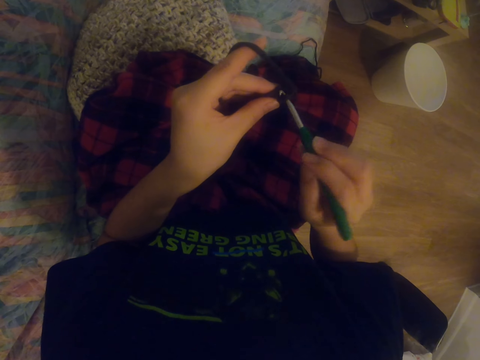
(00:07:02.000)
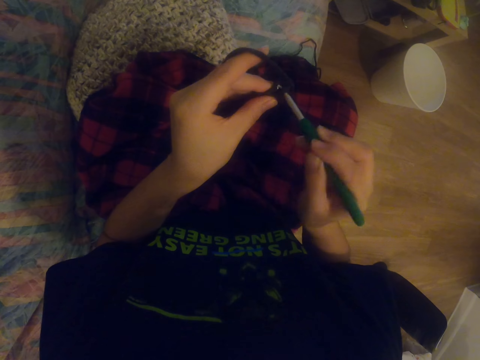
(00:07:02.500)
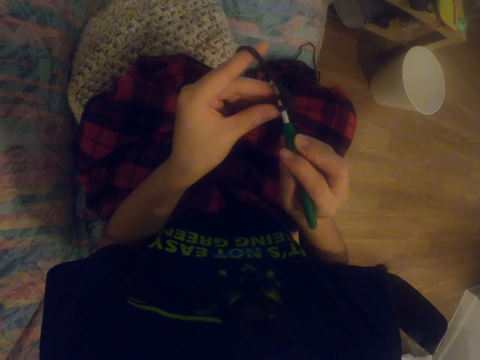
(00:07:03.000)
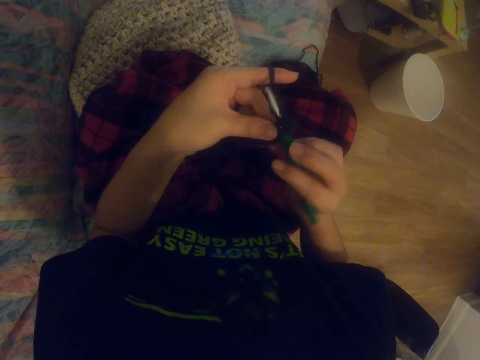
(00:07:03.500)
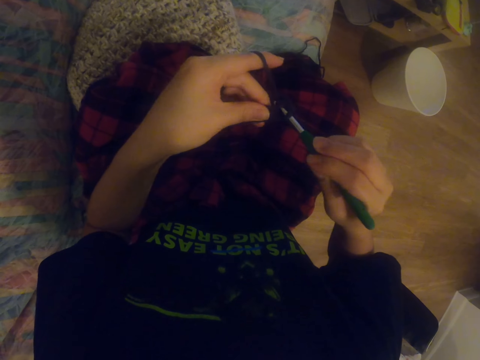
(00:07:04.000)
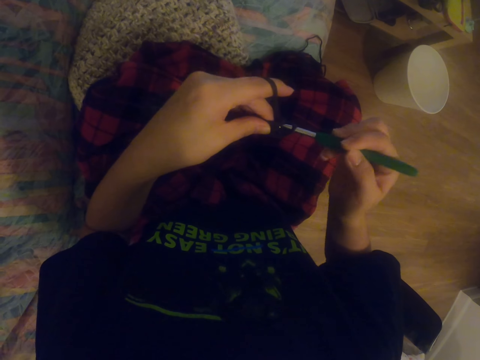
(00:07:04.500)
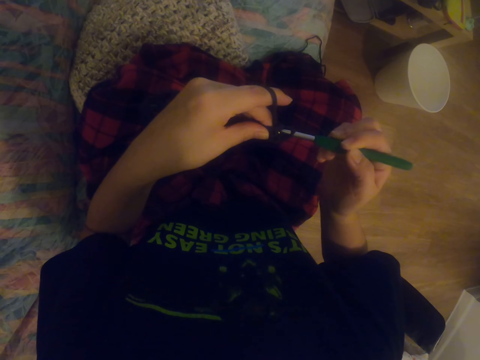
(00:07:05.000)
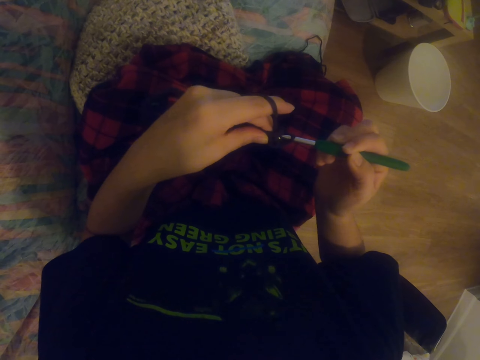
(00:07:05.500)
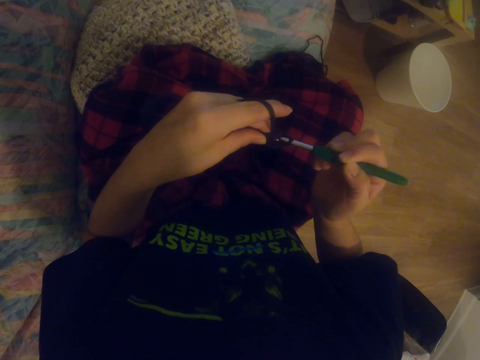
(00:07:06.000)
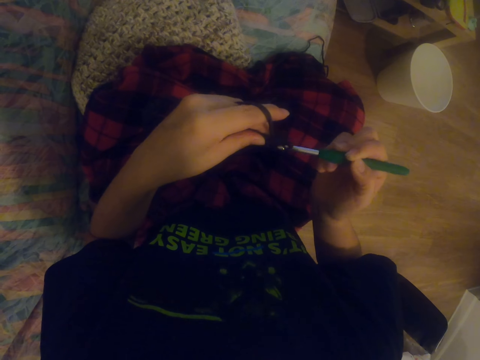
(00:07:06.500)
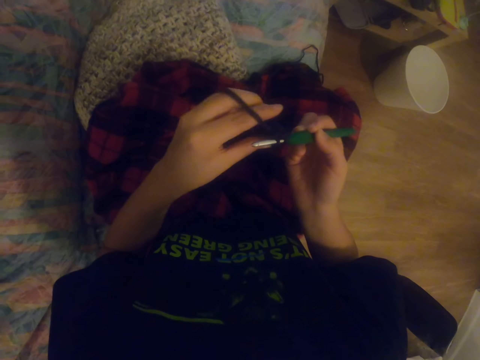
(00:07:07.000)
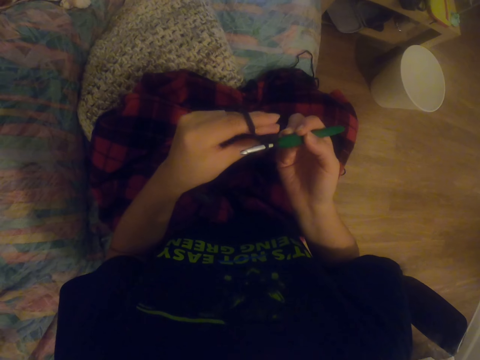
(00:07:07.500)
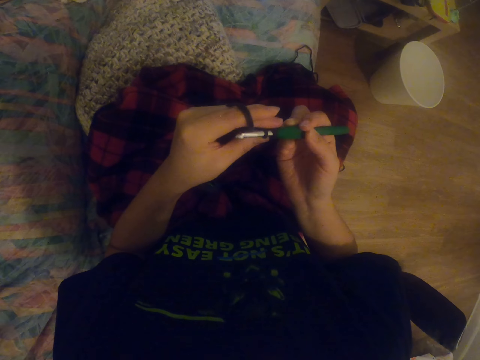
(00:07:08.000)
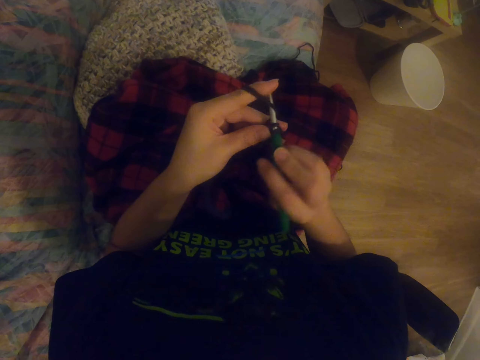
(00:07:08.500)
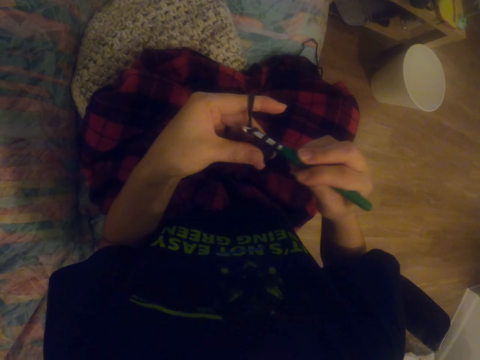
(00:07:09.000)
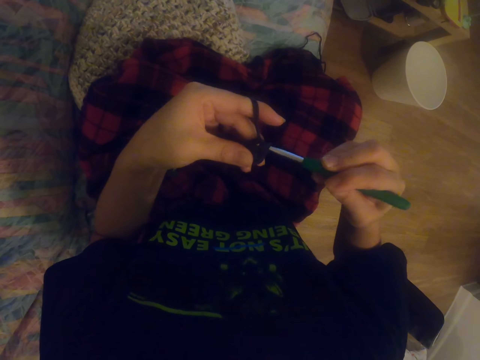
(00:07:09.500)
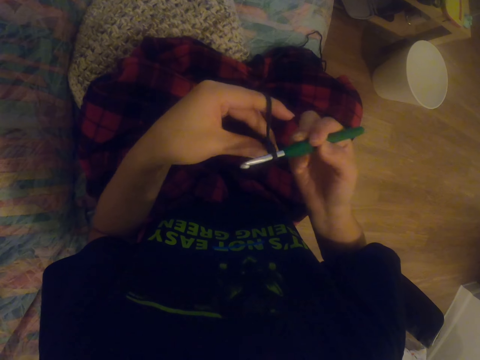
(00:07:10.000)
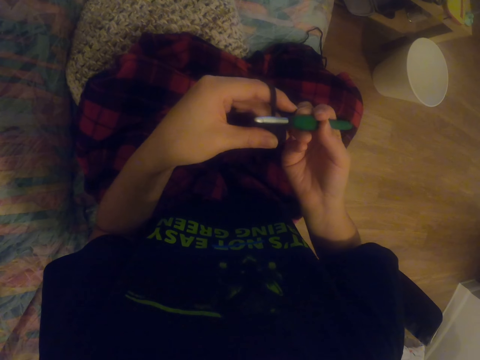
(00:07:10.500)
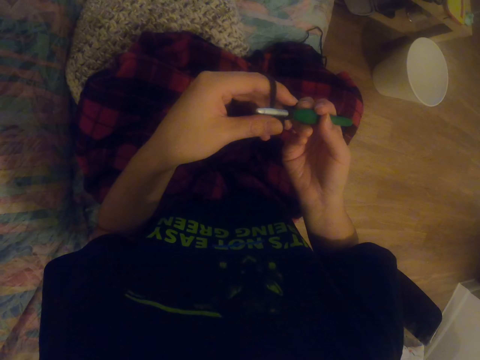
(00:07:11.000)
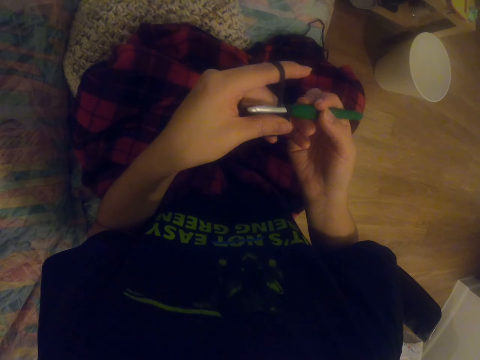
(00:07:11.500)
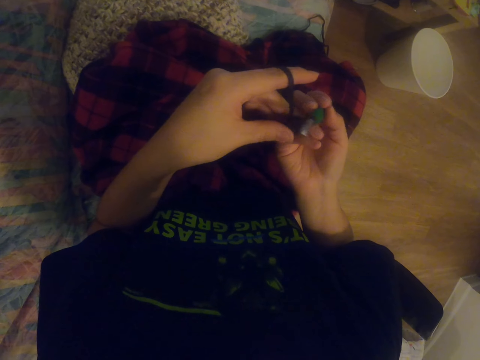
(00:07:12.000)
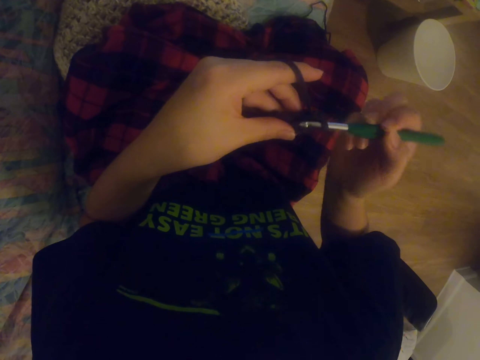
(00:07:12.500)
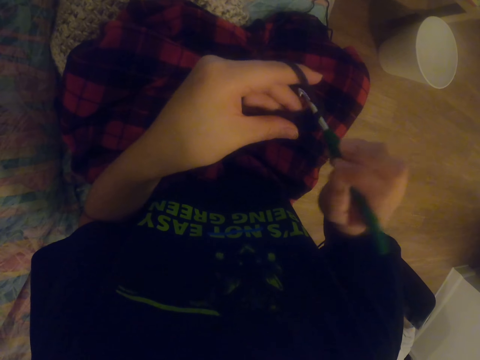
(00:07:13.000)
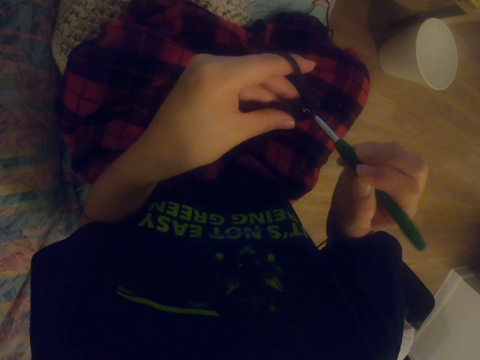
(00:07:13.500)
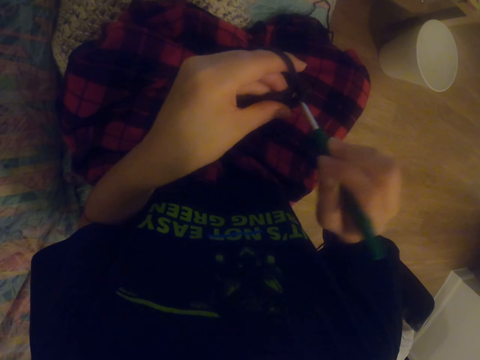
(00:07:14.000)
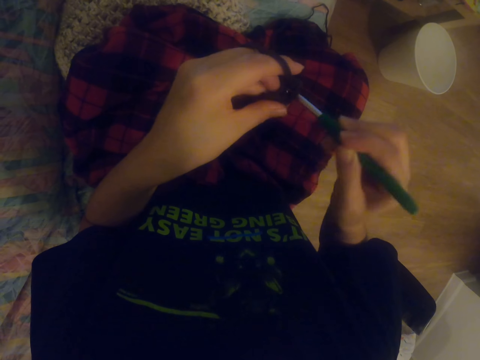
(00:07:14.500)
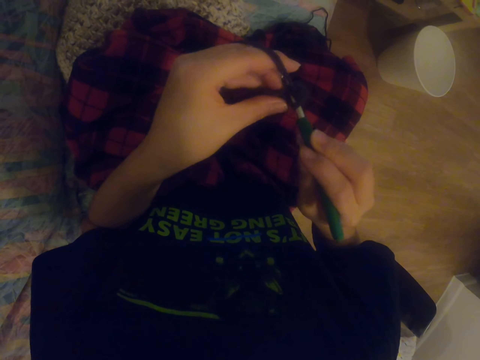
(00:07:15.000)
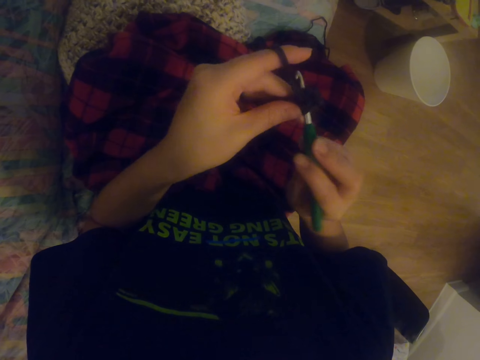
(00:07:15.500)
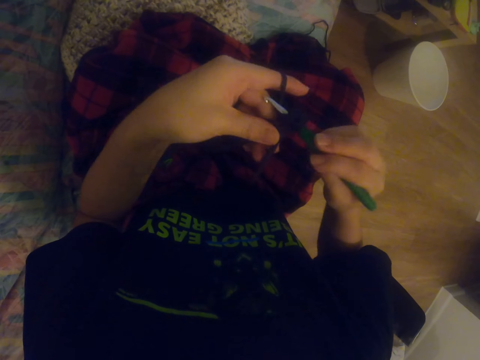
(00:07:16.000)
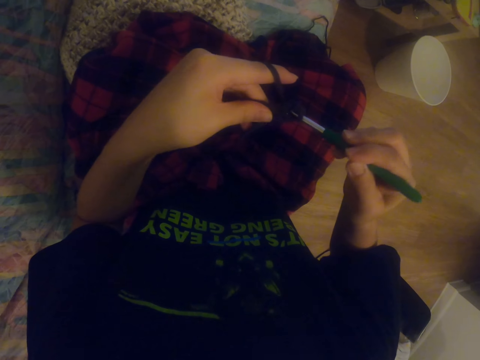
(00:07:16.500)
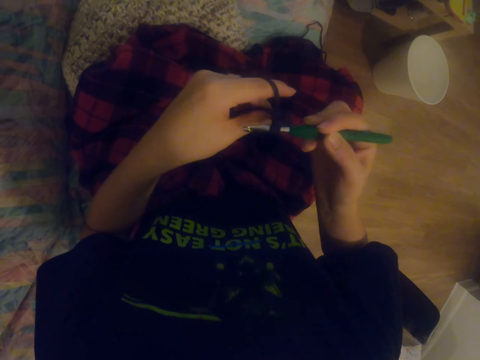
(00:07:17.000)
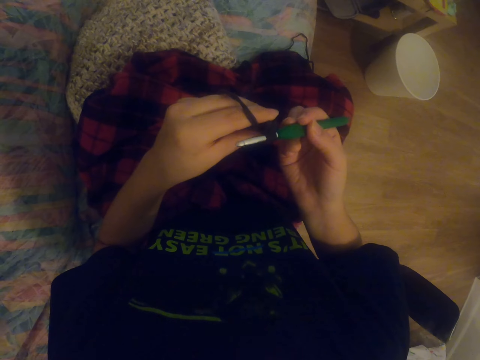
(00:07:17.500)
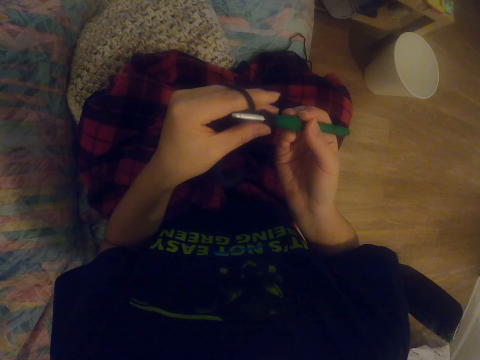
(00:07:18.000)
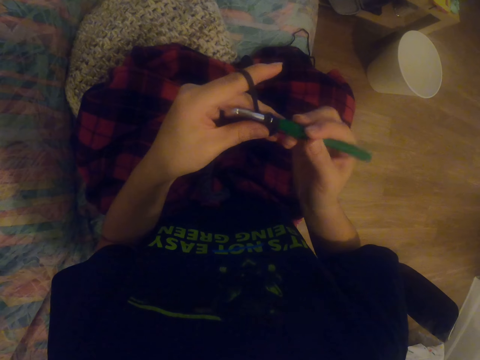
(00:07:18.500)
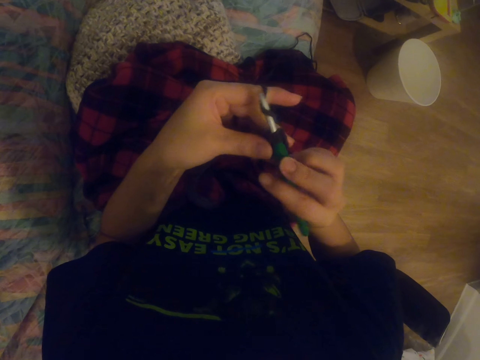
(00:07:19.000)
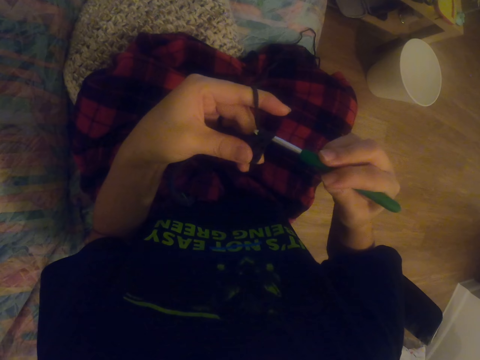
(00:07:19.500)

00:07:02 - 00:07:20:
The camera wearer knits the sock with the knitting needle. They knit it repeatedly.

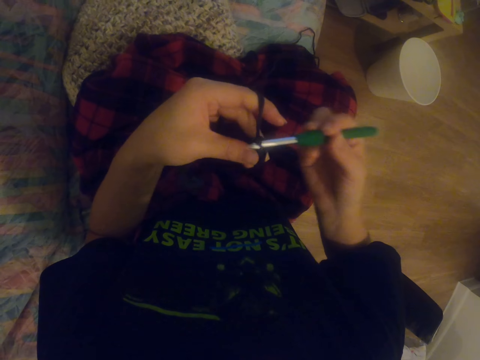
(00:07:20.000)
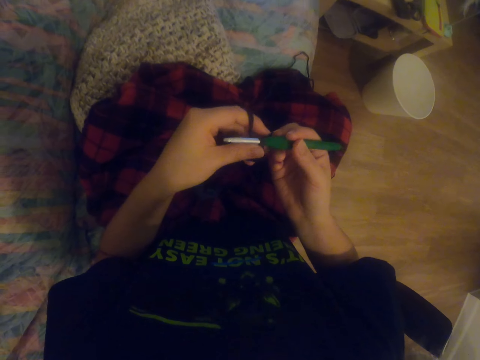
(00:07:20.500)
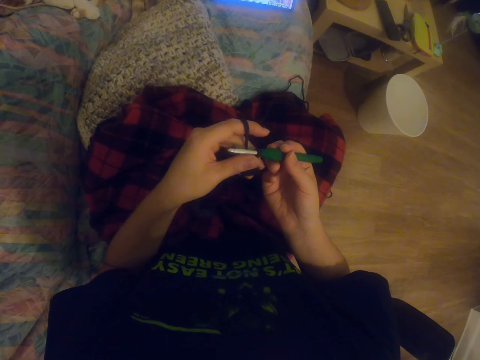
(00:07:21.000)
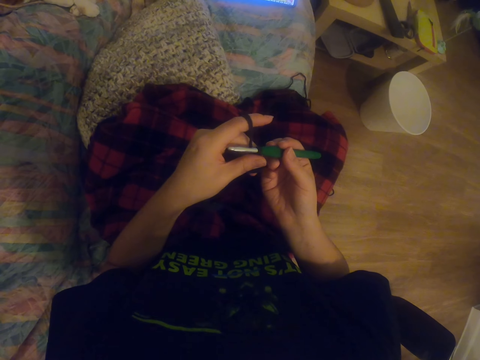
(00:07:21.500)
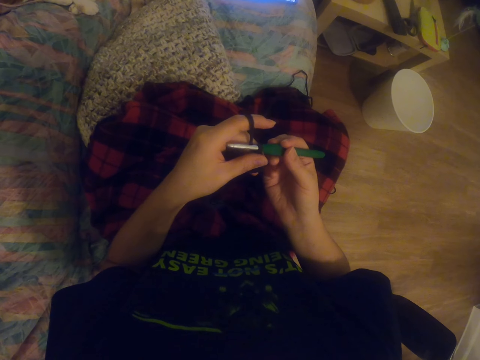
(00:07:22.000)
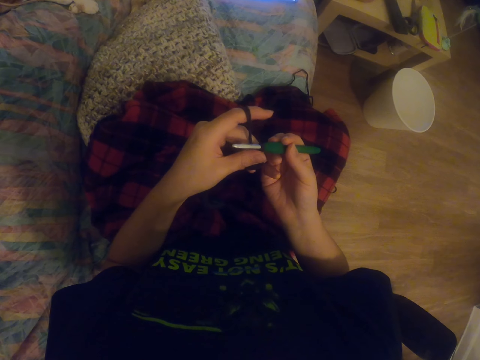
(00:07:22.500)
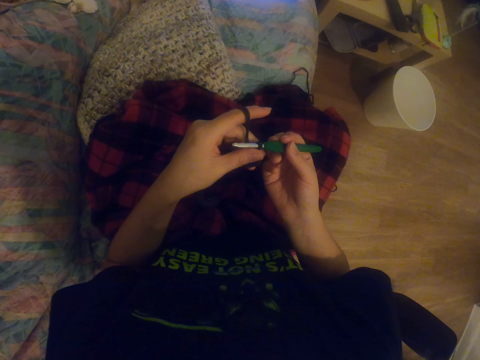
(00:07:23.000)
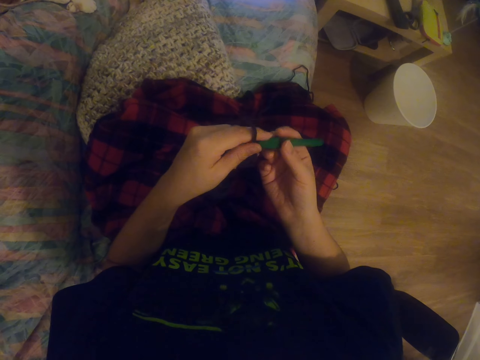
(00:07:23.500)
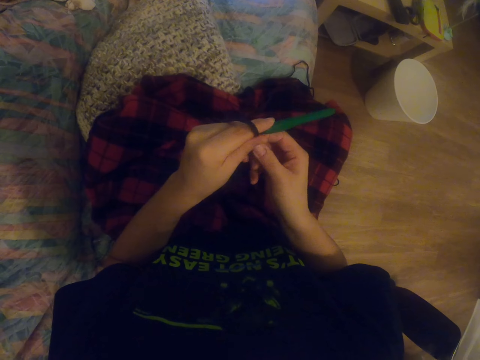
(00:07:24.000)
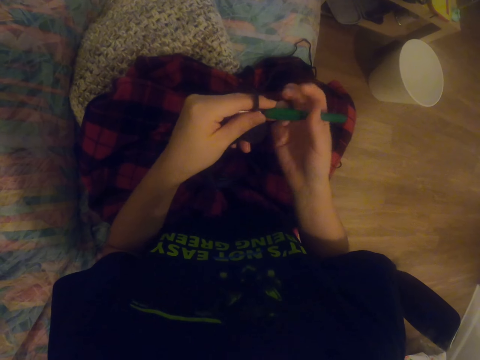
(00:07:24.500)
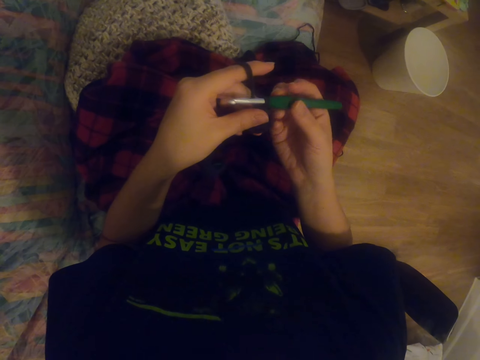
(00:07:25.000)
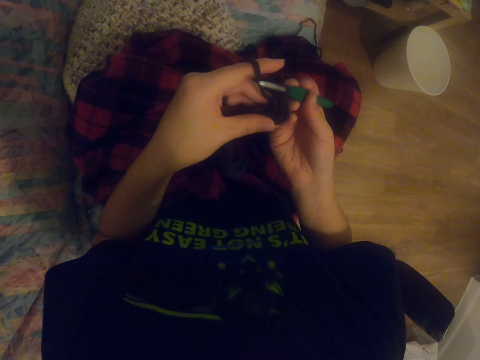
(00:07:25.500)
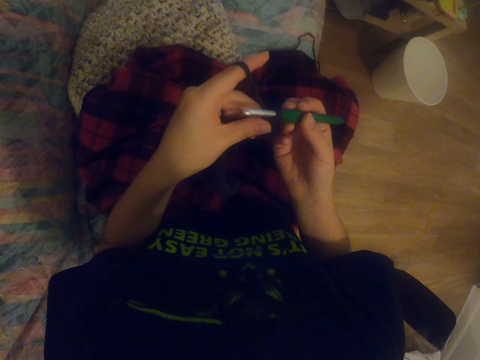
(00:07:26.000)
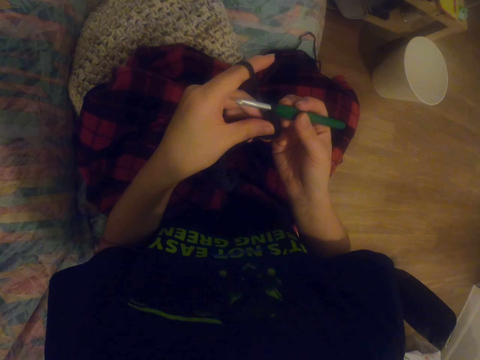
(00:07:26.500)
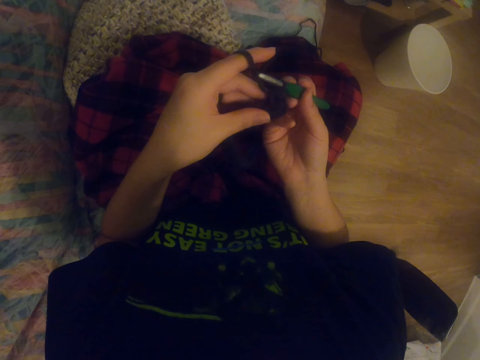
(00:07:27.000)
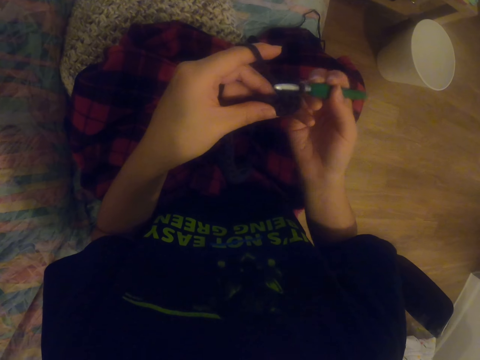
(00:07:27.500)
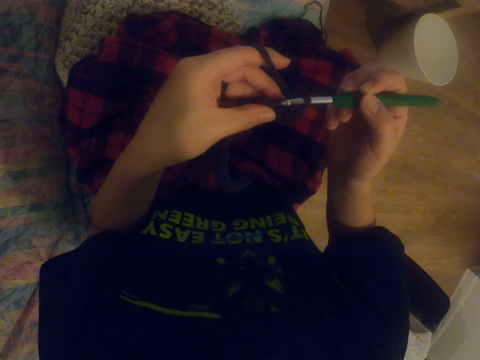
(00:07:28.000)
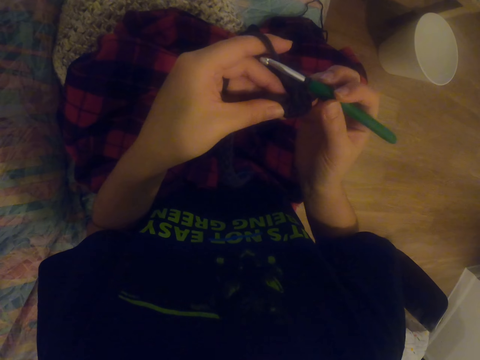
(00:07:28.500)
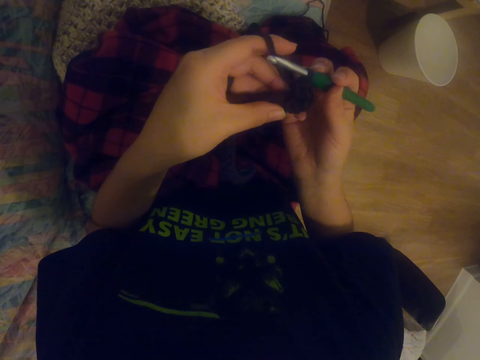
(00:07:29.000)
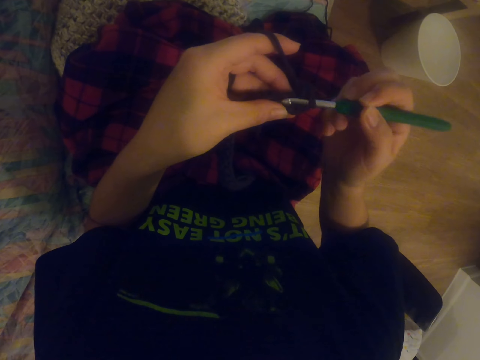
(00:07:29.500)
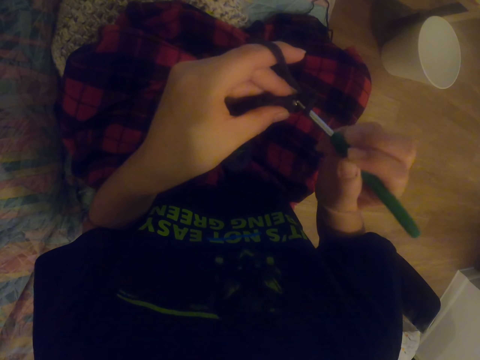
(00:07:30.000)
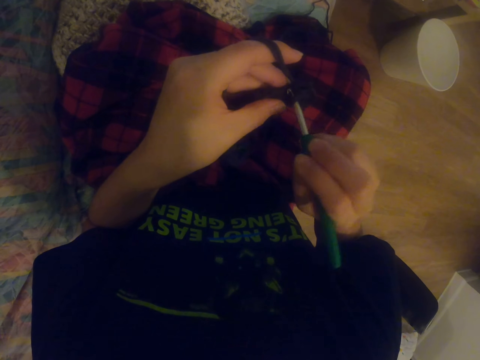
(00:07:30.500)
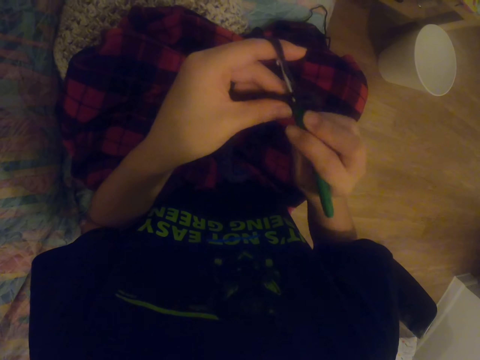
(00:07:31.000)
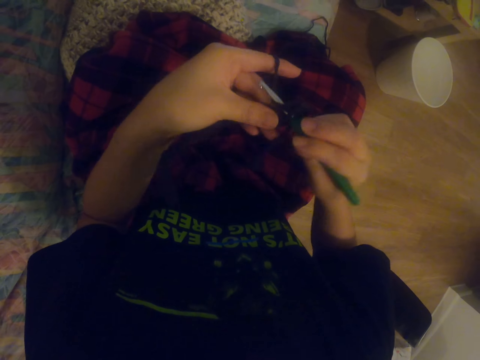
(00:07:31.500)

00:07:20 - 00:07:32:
The camera wearer knits the sock with the knitting needle. They knit it again. They stretch the fabric and hold the crochet hook. They knit the sock with the knitting needle. They knit it again.
